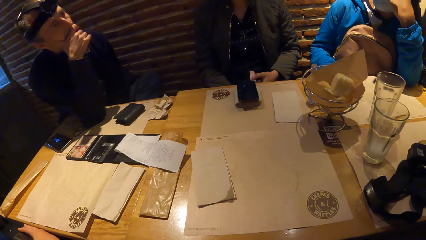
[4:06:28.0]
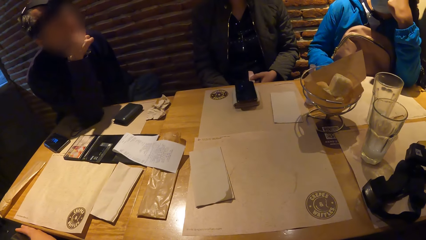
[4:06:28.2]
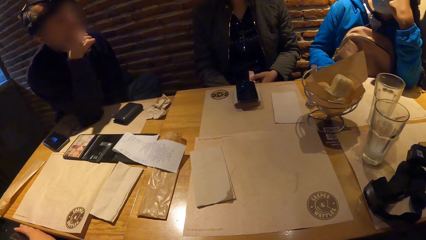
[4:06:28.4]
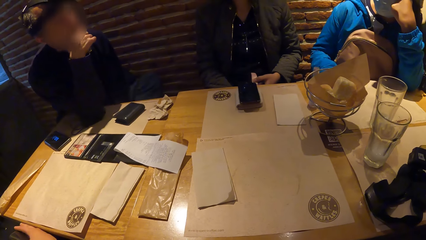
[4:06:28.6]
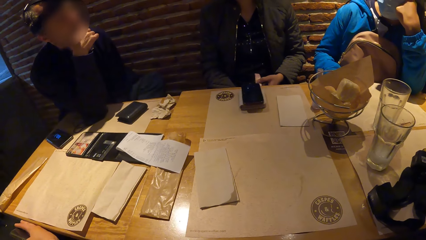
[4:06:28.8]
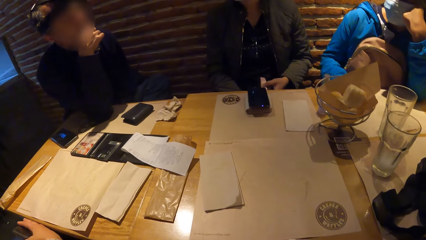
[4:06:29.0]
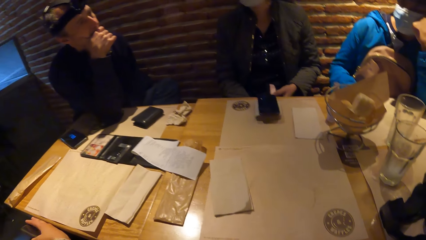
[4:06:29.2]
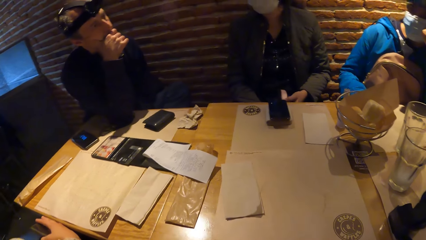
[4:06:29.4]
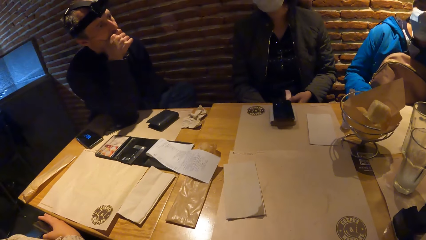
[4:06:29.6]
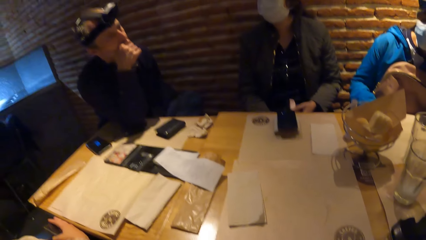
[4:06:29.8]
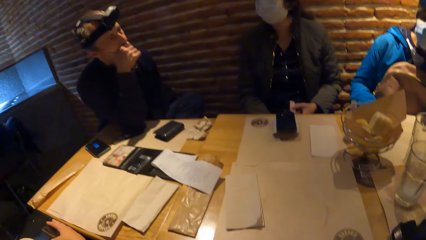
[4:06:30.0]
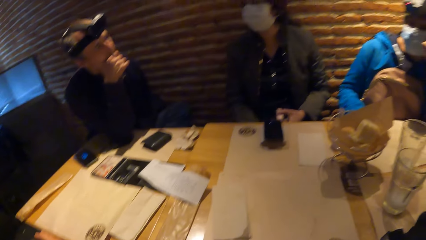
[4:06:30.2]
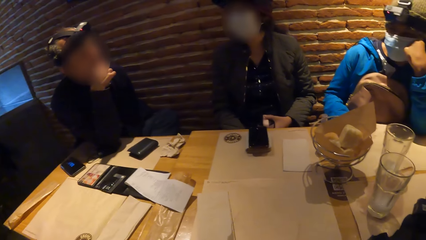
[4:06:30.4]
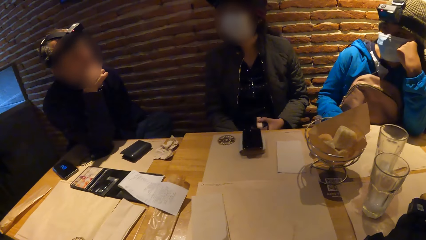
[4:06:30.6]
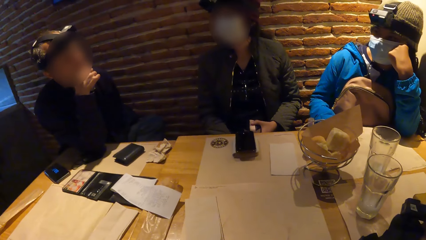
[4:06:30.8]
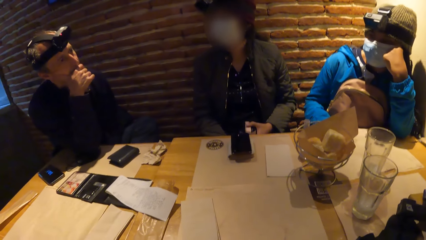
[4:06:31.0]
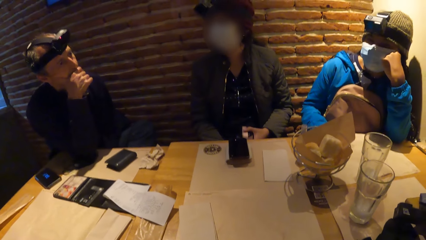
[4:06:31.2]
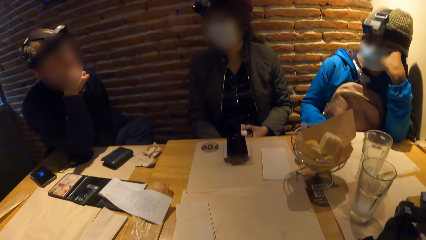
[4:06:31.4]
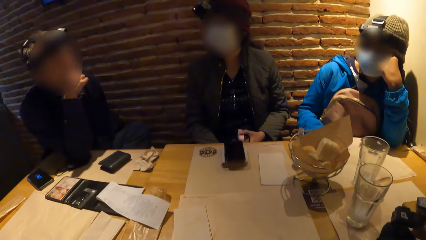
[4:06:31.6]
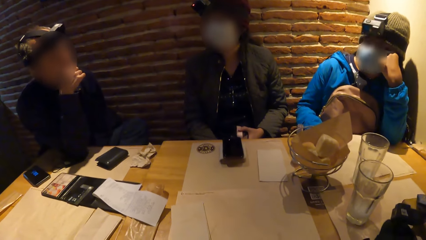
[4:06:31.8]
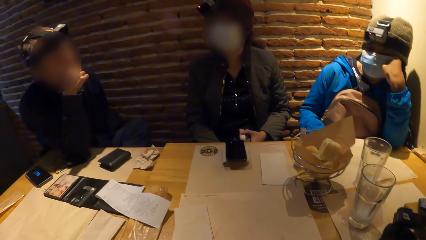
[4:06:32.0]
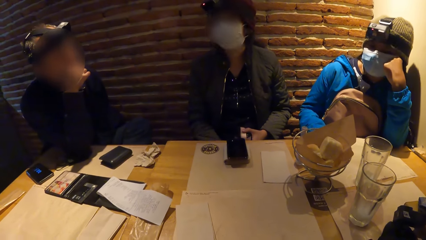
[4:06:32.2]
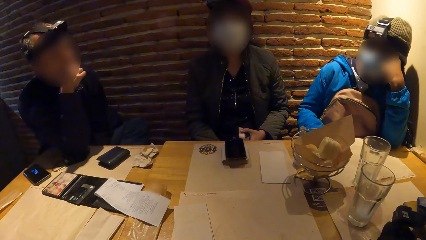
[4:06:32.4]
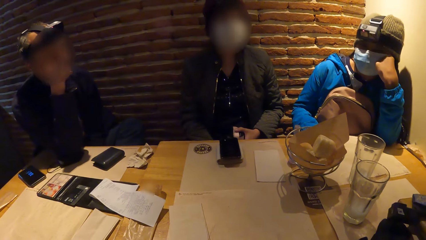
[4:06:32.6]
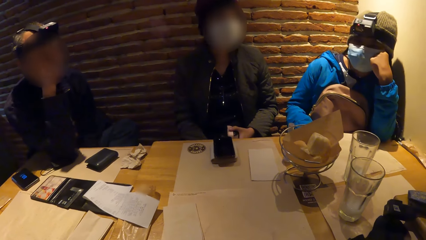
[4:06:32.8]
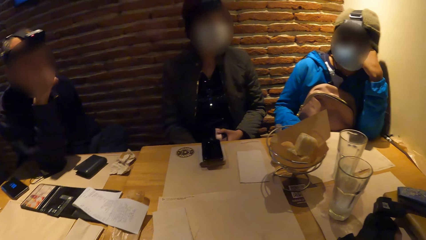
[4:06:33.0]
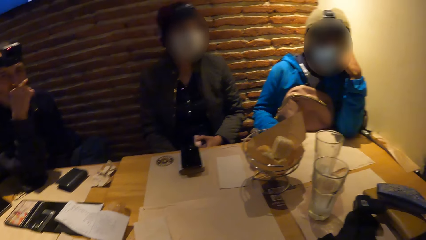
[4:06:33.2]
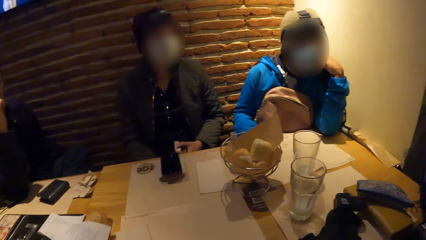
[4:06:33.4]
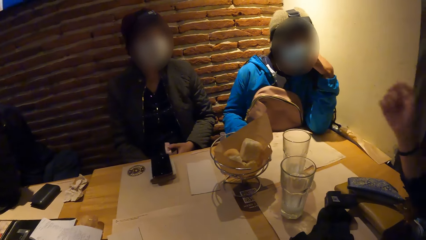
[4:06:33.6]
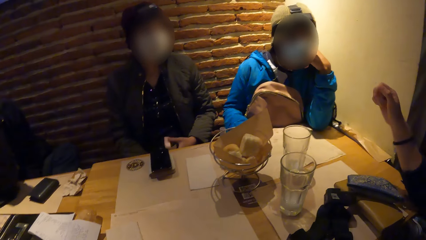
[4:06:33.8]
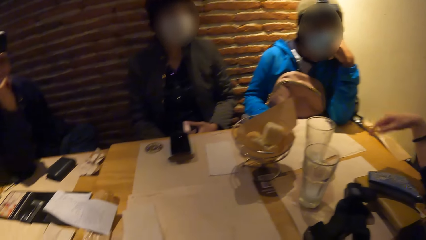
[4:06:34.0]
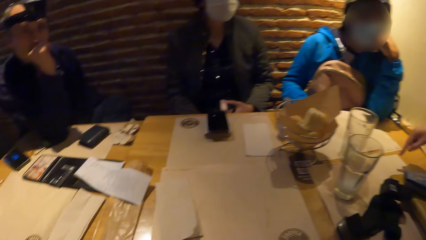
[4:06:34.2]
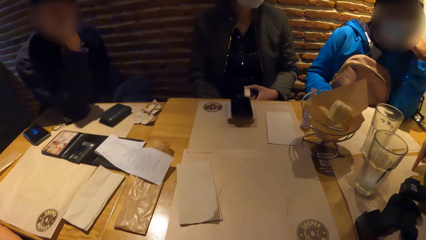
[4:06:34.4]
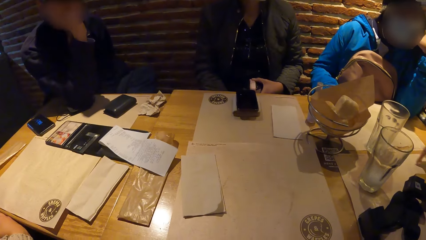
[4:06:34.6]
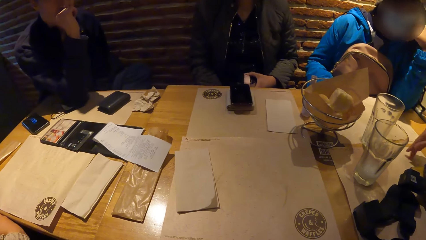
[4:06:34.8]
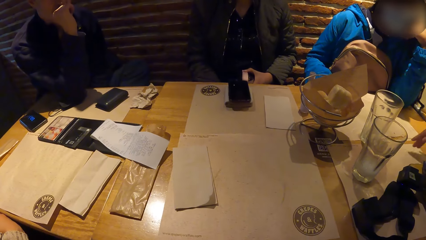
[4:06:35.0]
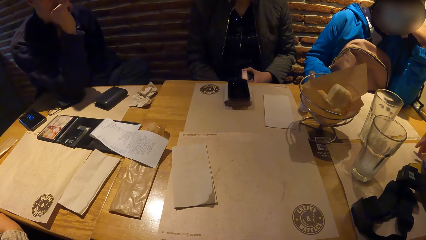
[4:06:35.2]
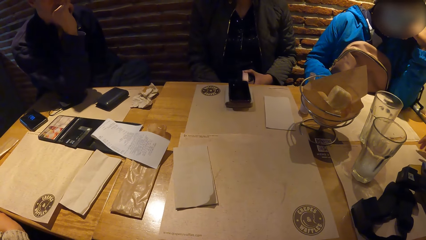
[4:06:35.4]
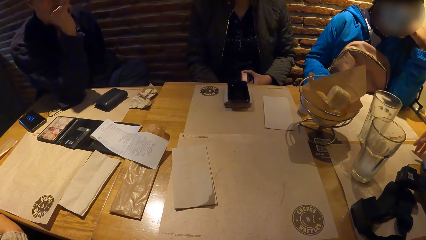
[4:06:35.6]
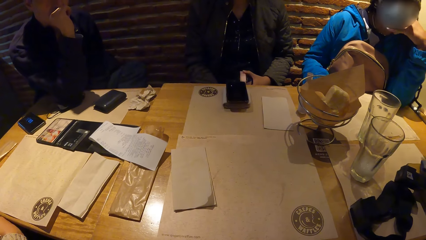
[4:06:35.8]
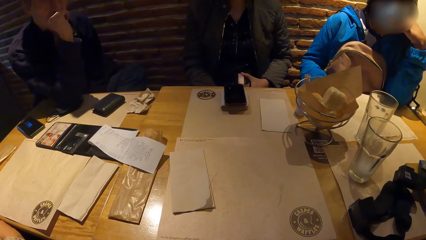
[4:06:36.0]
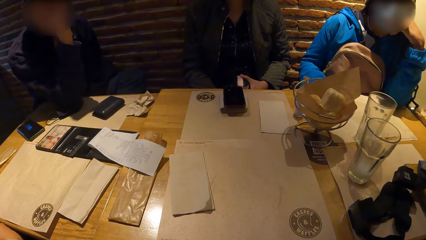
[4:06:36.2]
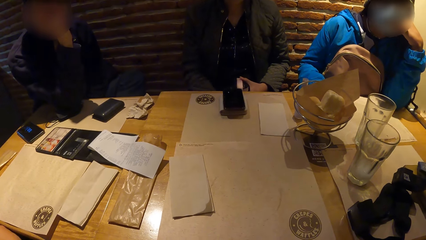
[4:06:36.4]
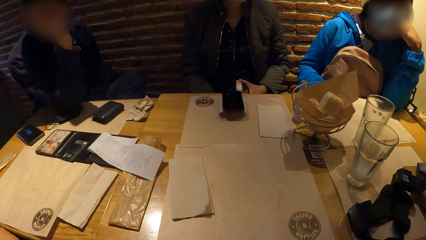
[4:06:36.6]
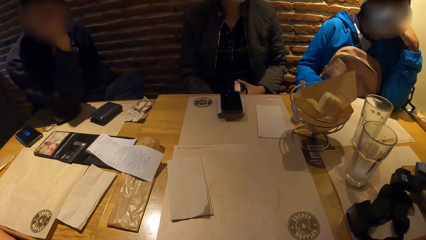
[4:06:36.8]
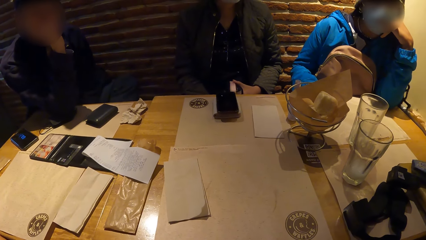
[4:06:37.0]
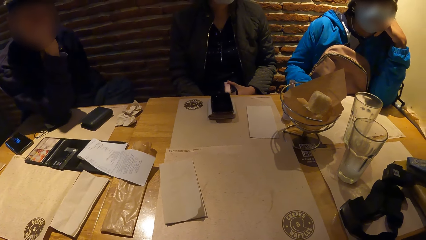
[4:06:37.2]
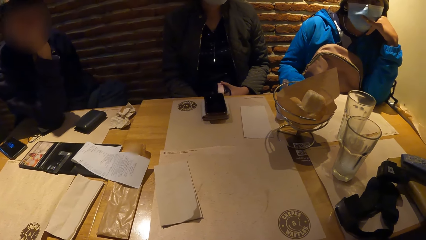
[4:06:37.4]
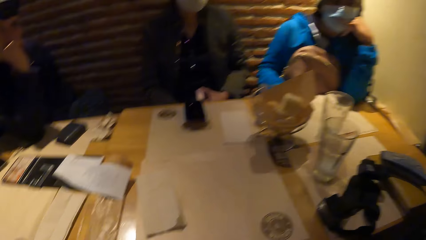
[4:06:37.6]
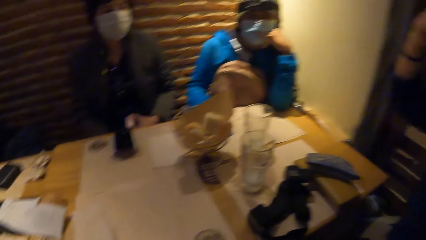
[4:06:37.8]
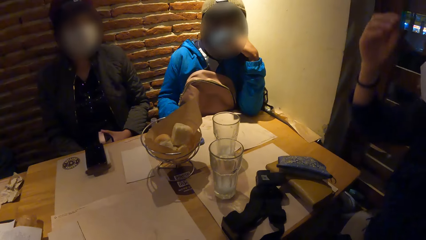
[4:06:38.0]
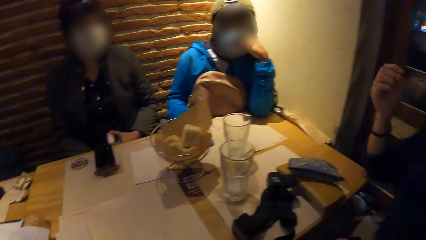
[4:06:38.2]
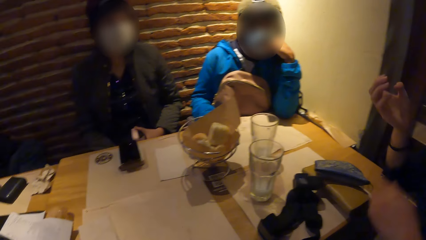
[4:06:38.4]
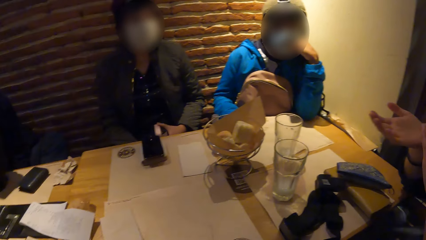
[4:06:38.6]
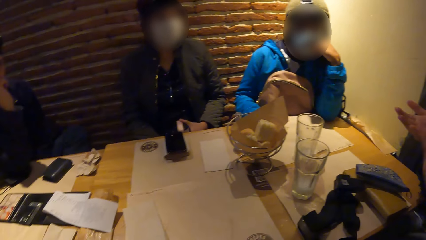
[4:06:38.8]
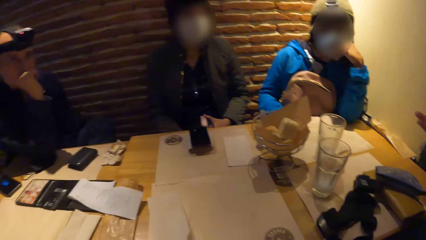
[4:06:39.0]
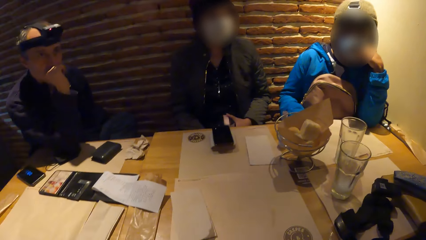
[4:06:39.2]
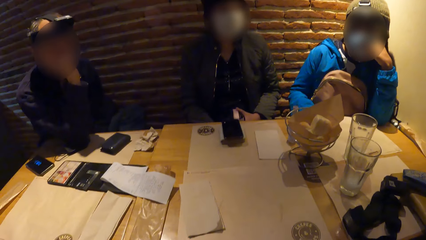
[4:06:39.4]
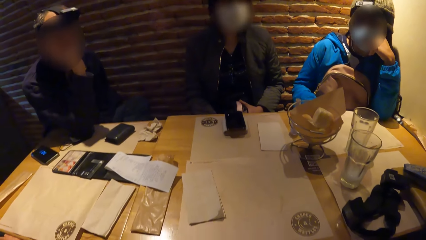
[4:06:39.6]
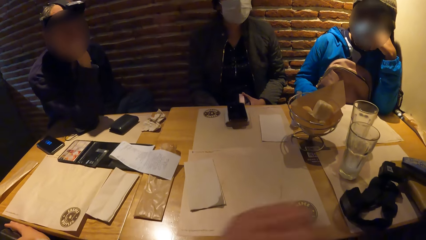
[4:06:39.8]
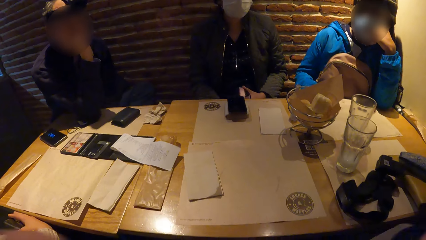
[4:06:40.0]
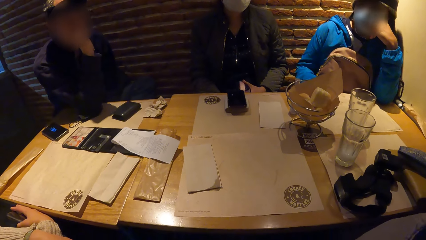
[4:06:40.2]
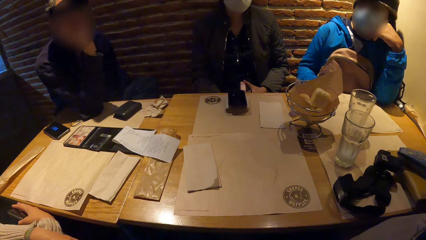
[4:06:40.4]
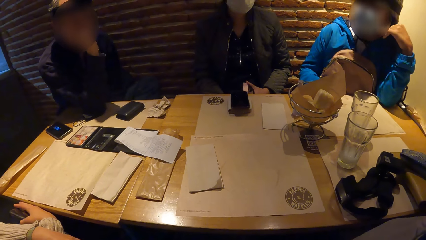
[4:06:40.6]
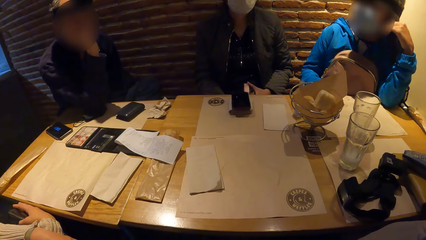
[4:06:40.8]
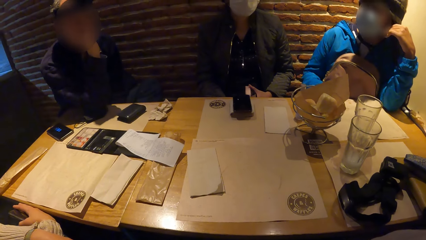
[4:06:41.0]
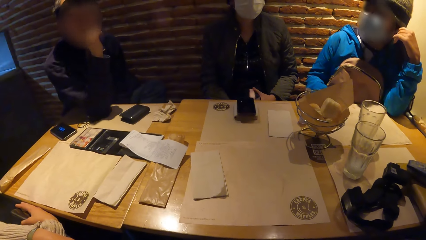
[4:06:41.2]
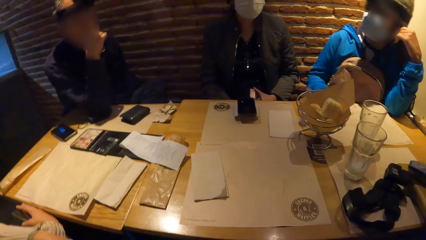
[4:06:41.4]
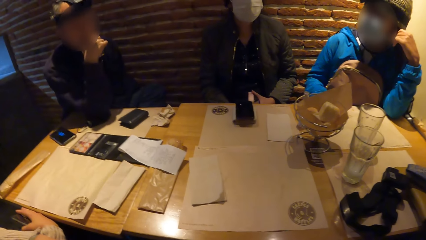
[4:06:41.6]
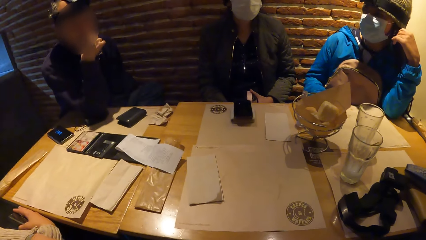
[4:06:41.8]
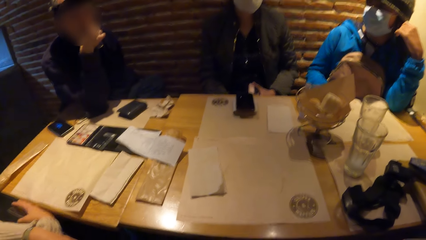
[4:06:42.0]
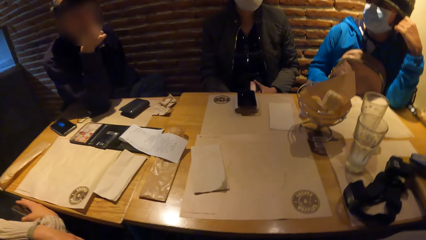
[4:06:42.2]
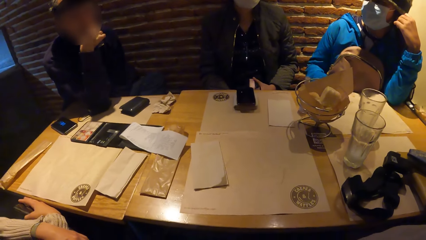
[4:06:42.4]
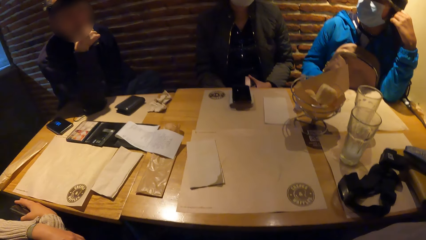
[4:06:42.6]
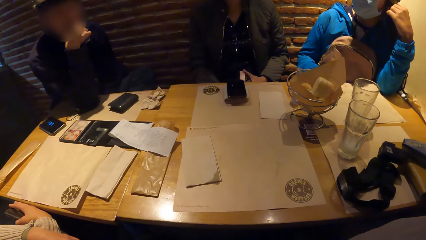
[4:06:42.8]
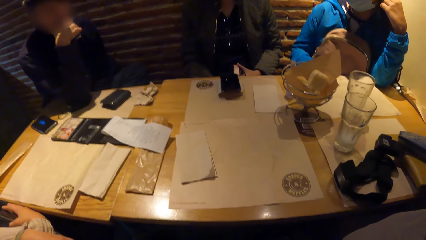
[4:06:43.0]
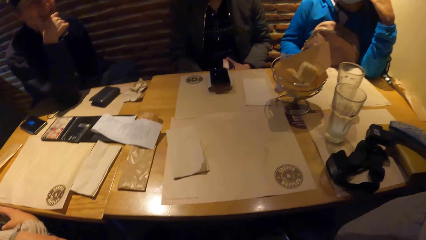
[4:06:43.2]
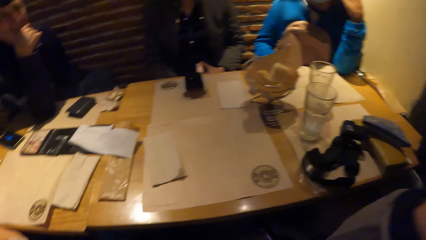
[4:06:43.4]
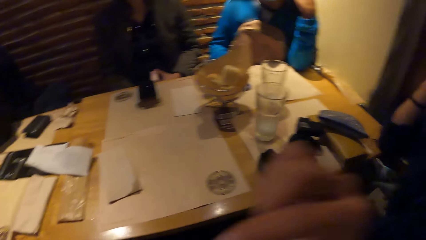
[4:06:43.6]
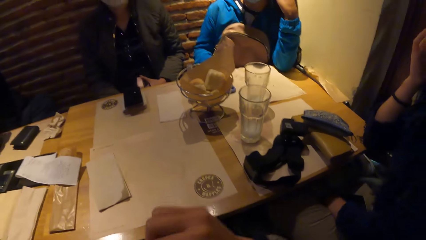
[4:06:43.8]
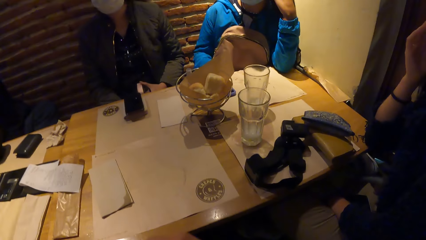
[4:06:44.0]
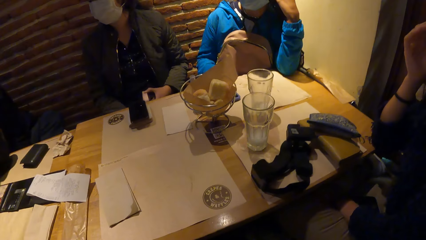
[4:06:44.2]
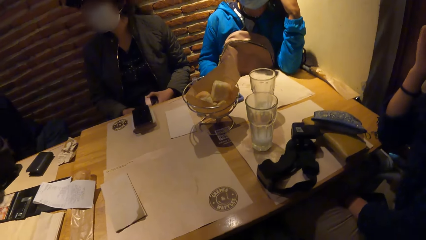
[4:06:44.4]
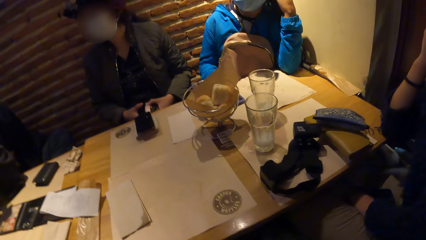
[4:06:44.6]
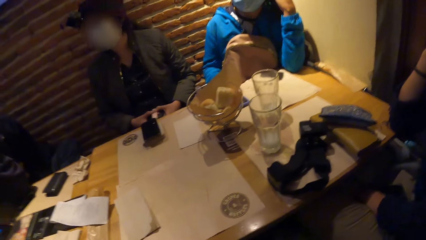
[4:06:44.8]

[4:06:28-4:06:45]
A person converses with another person, a woman, the camera wearer, another woman and a third person. The third person converses with the second person, the first woman, the camera wearer, the other woman and the first person.
